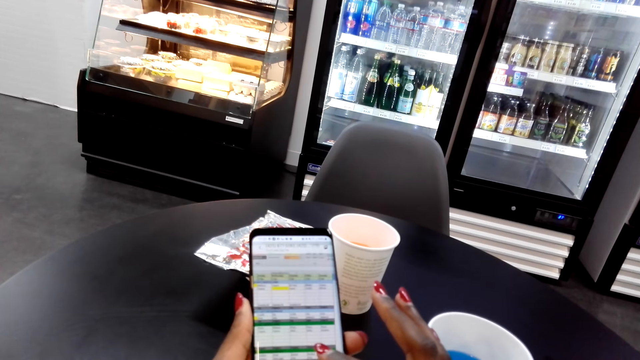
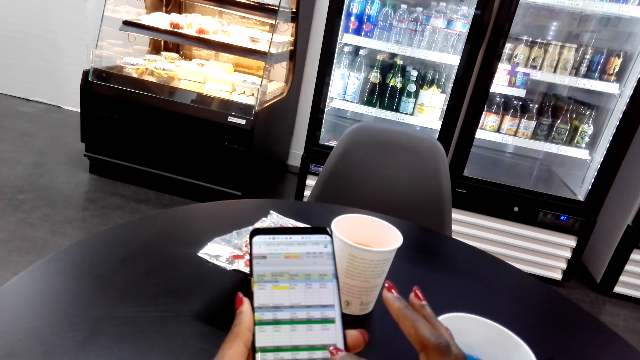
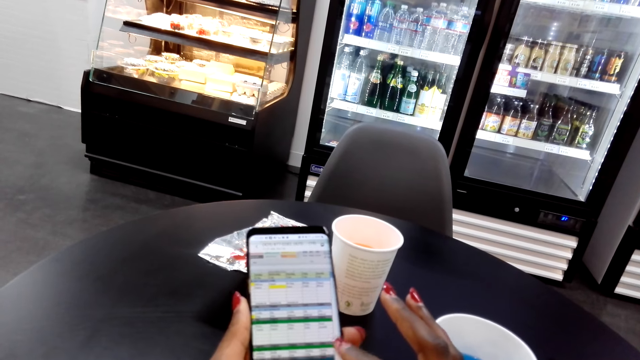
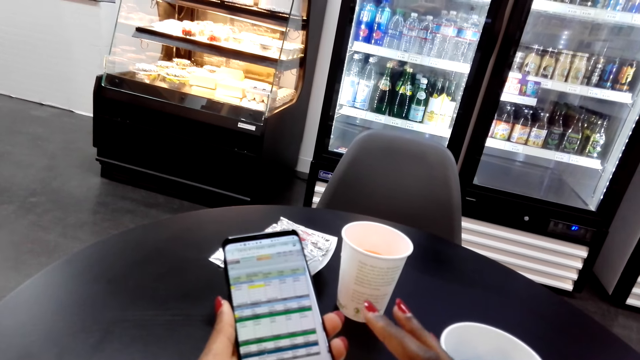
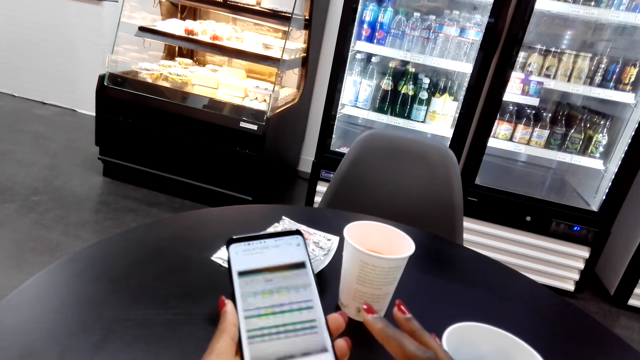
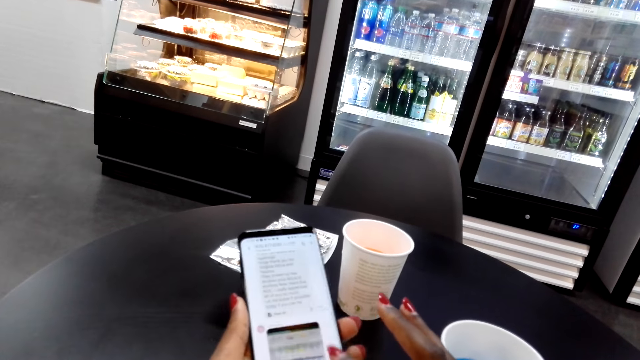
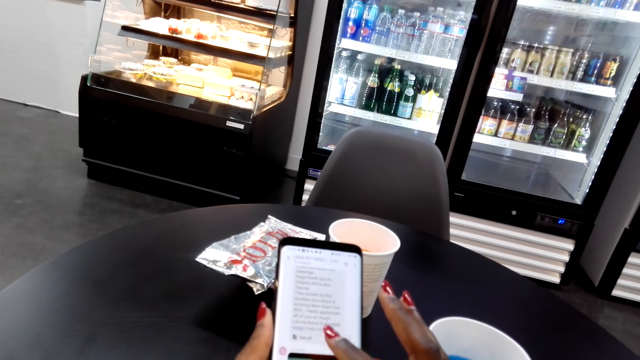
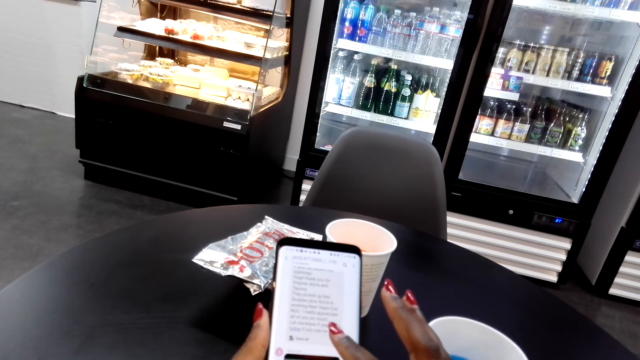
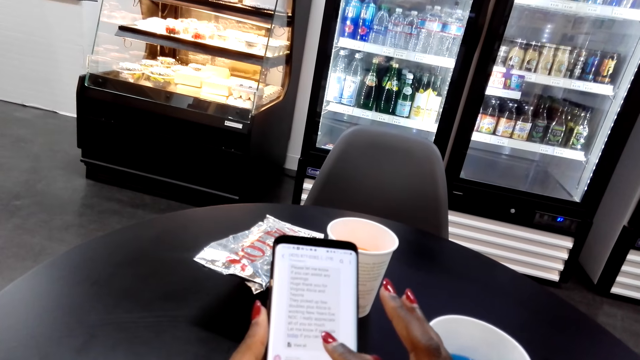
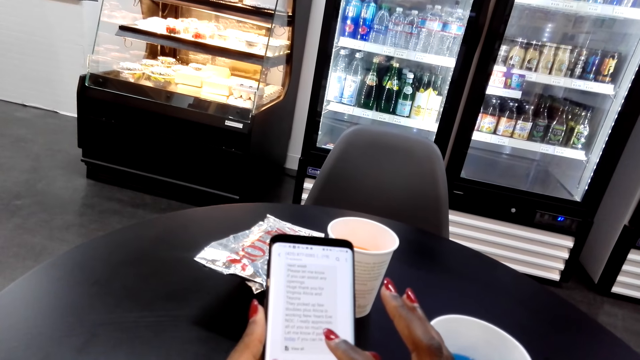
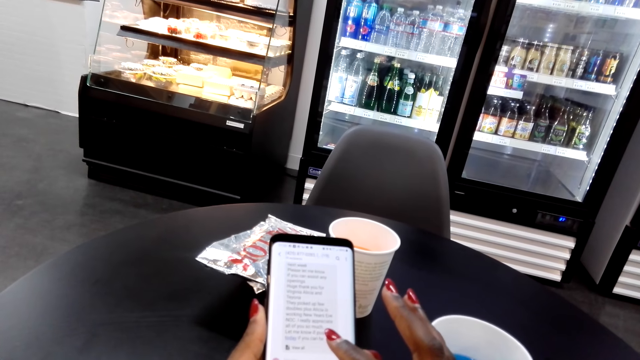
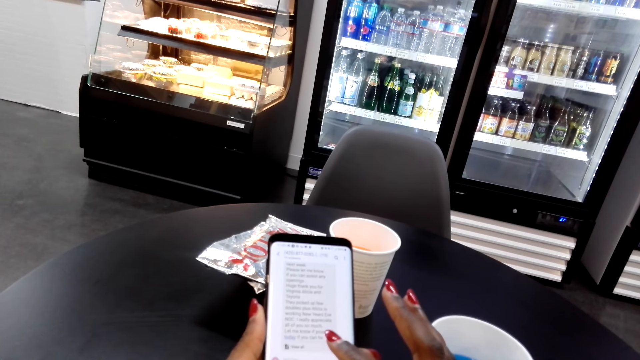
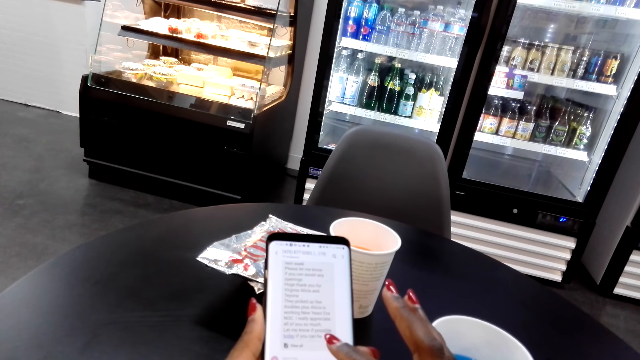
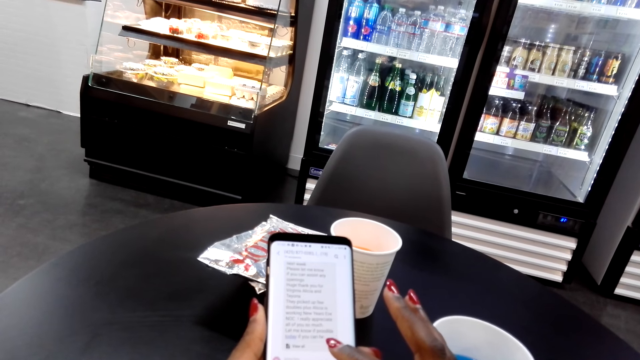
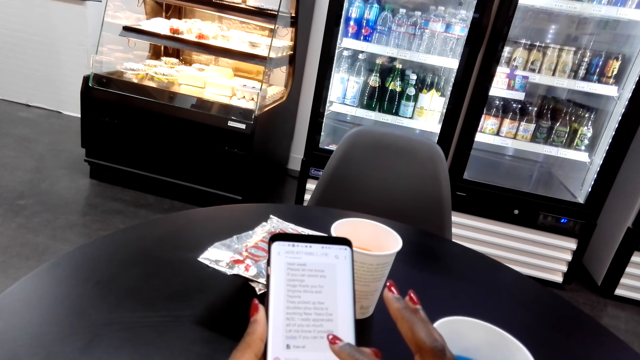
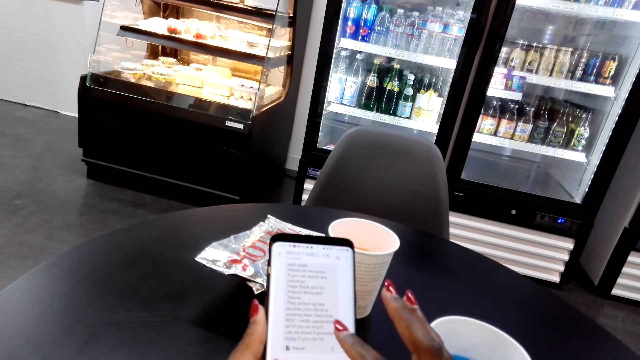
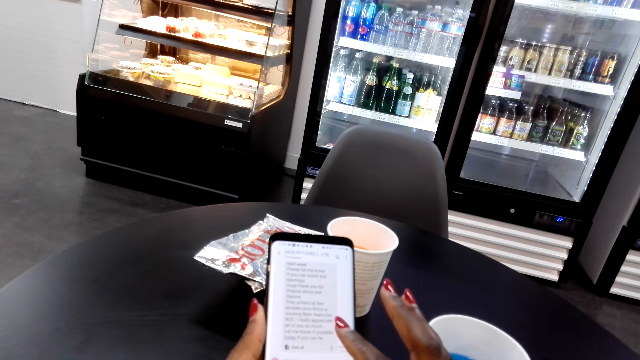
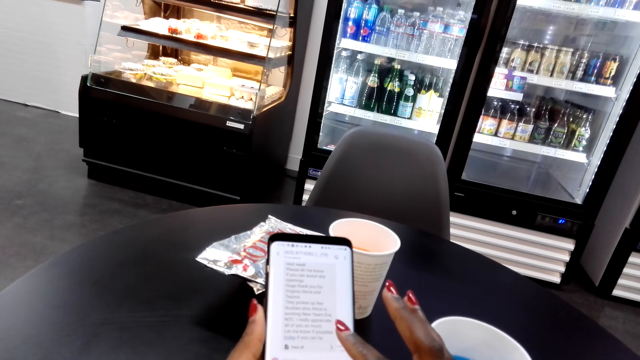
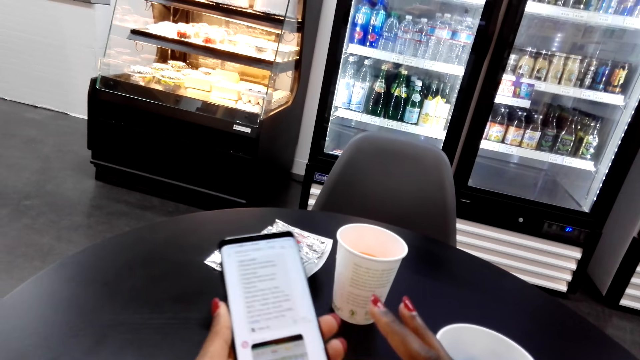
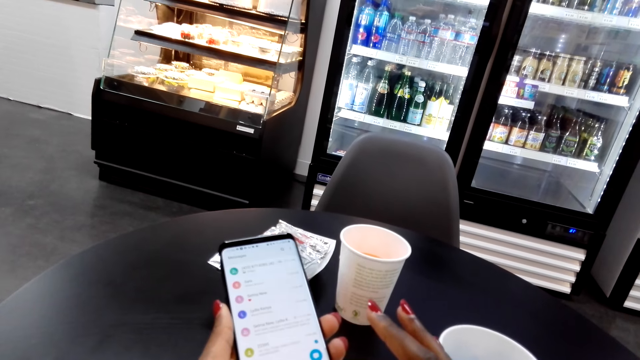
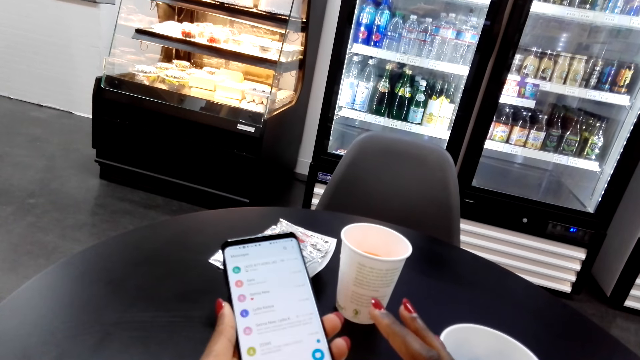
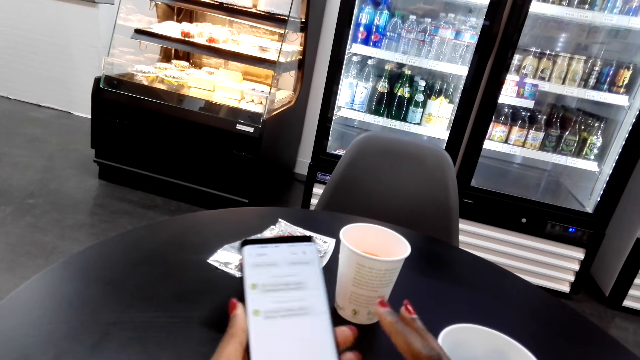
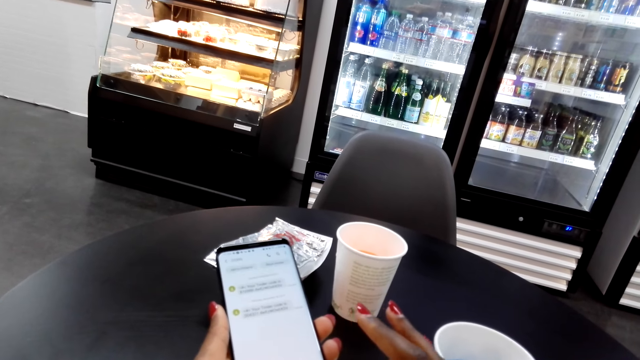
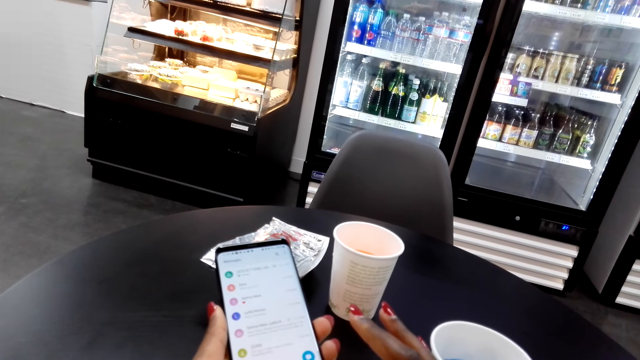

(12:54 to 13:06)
The camera wearer reads on the phone. They touch on the phone screen. They scroll on the phone. They read on the phone.

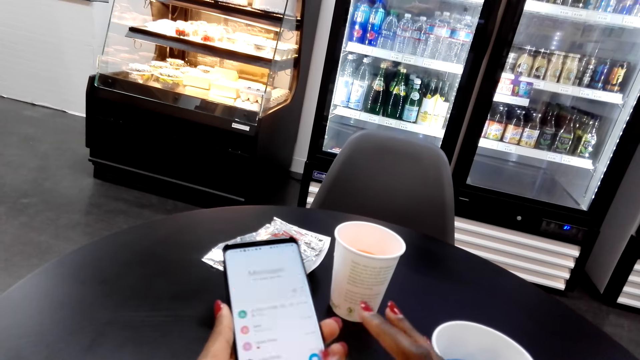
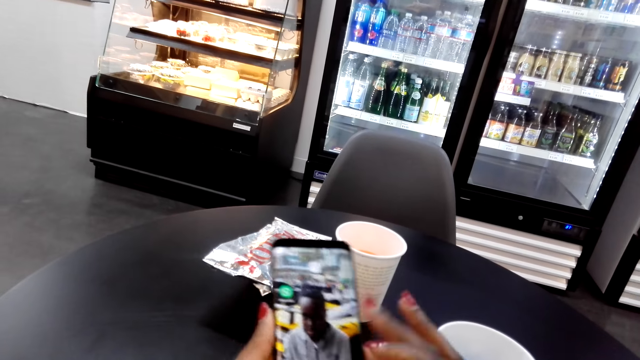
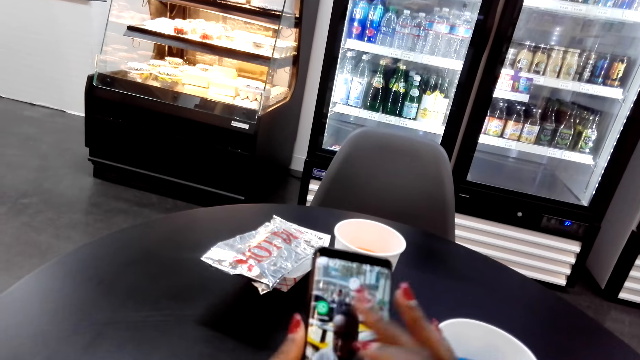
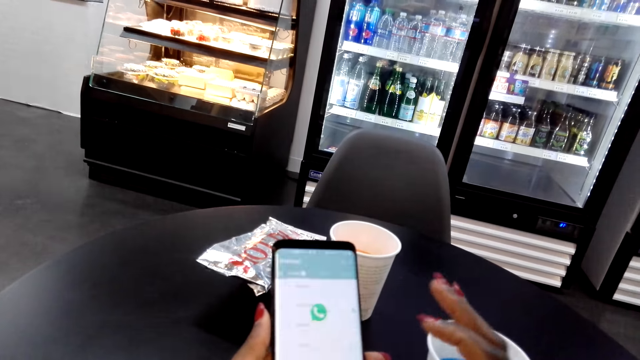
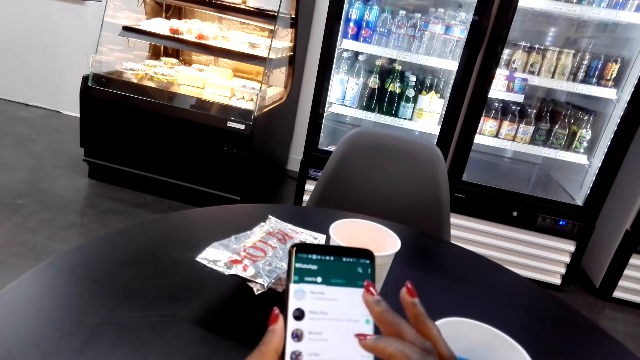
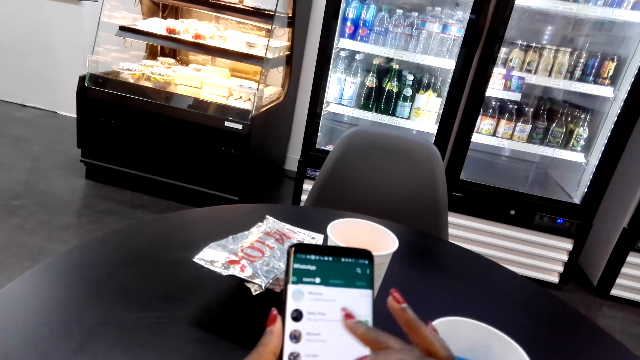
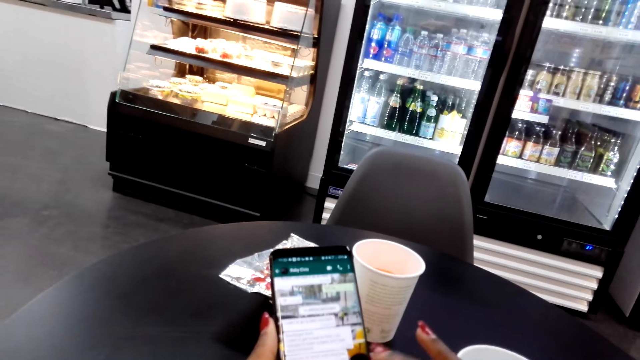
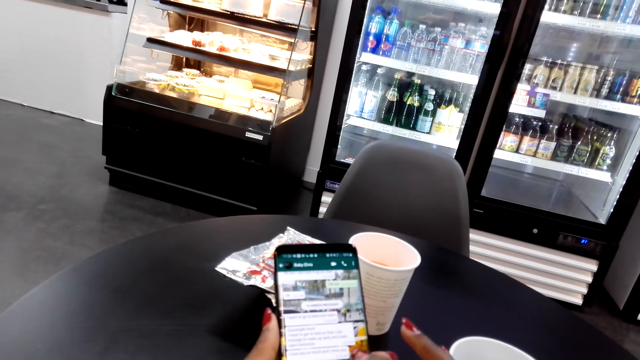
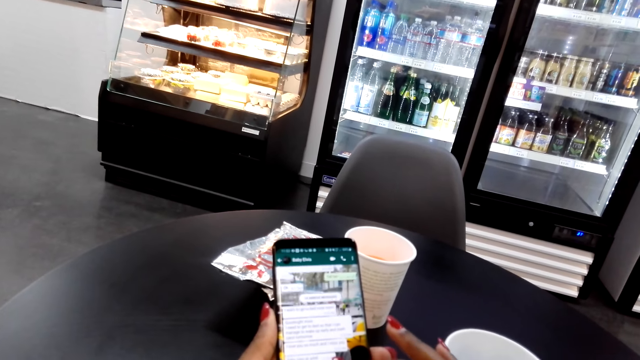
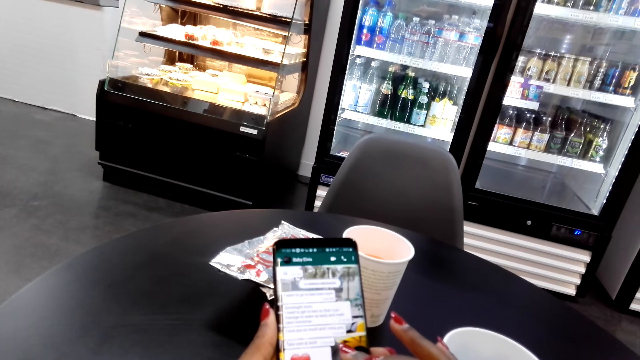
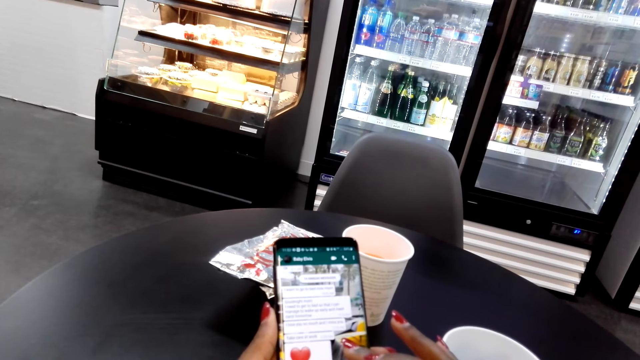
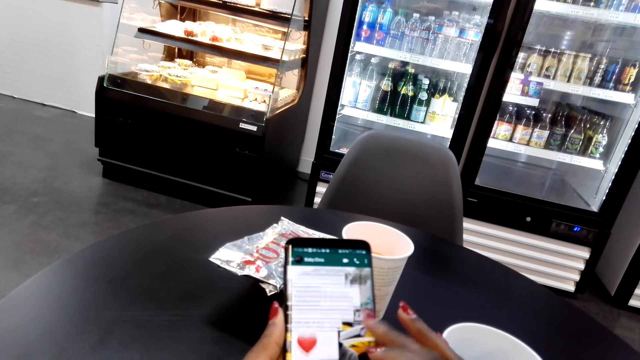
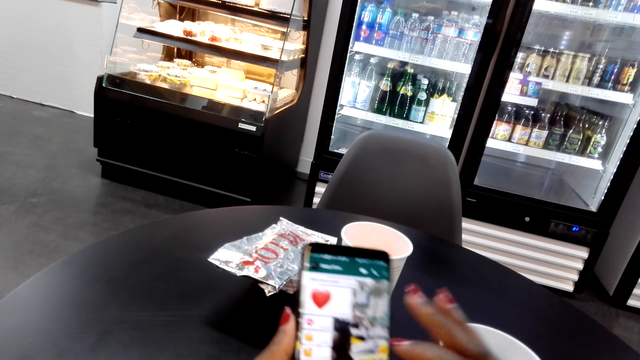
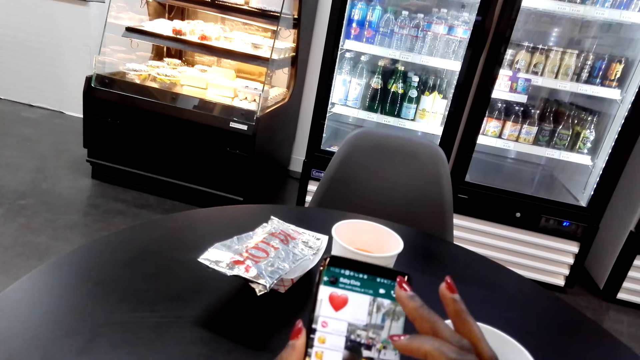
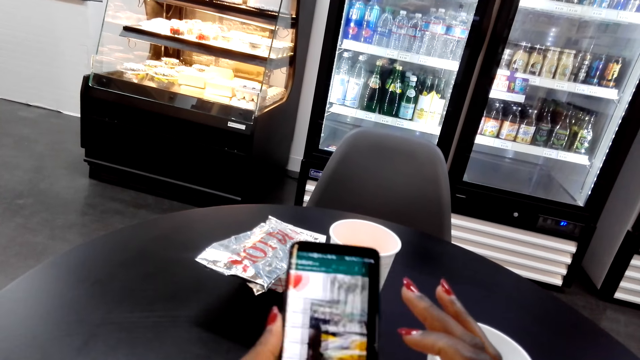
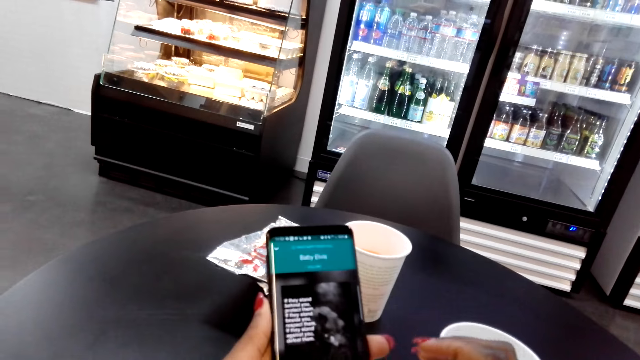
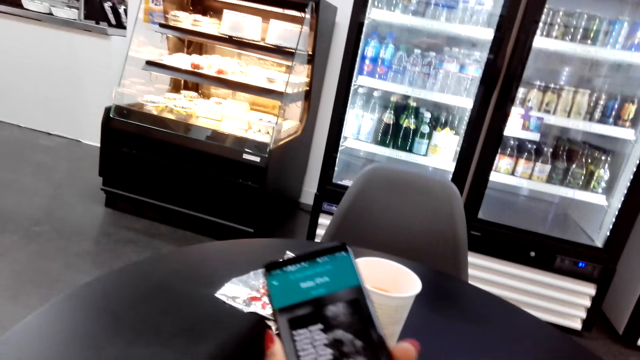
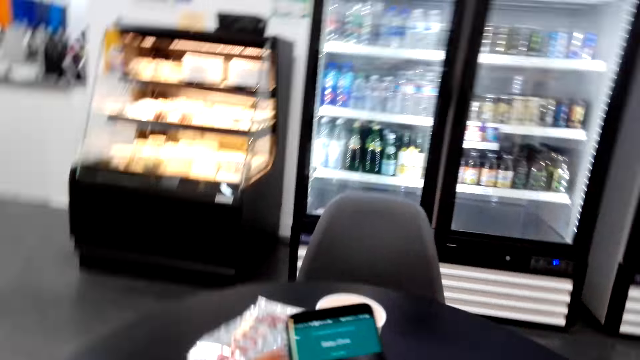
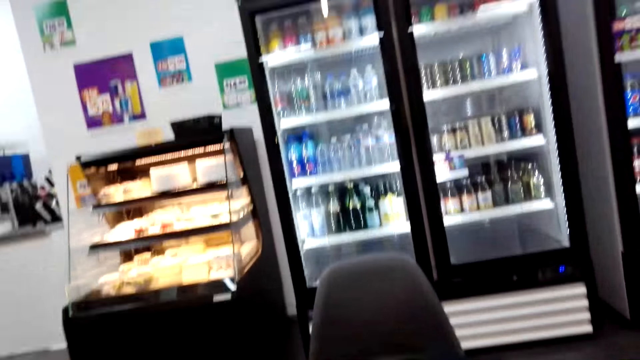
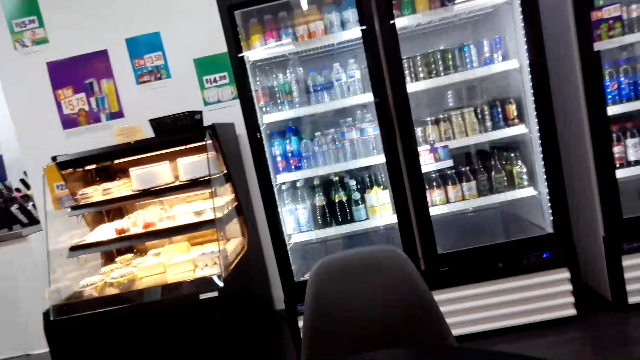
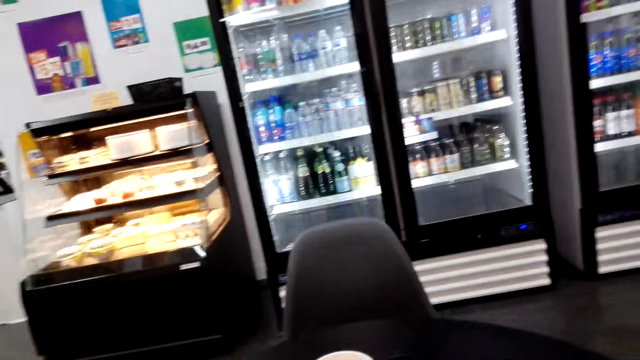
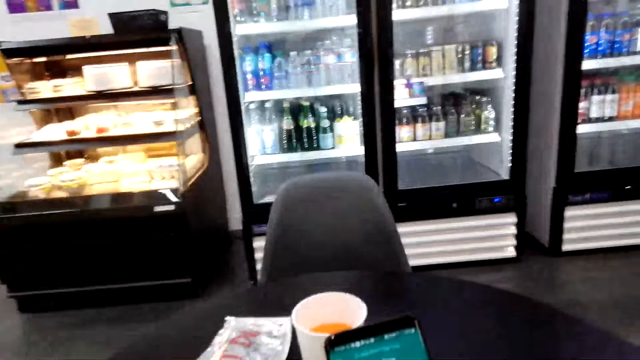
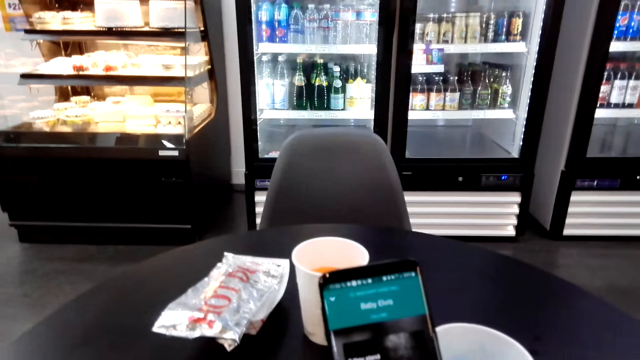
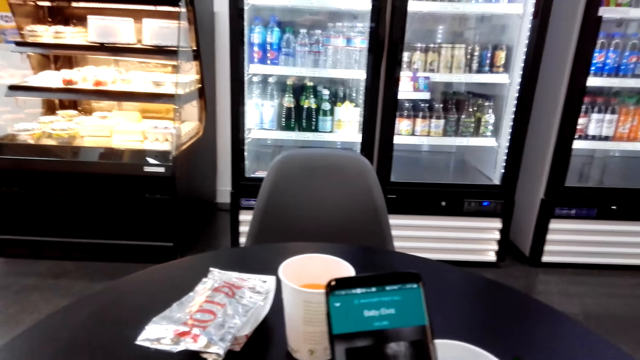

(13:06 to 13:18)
The camera wearer touches on the phone screen. They scroll on the phone. They touch on the phone screen.
